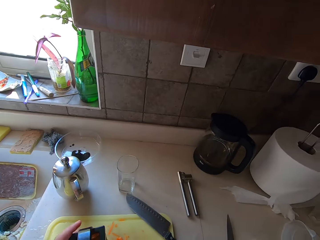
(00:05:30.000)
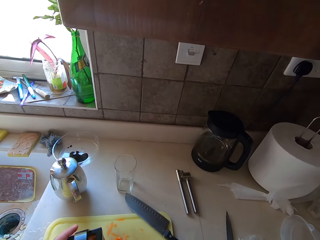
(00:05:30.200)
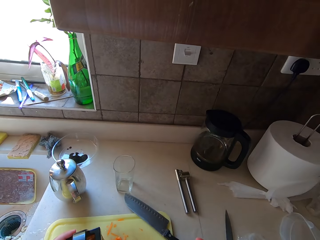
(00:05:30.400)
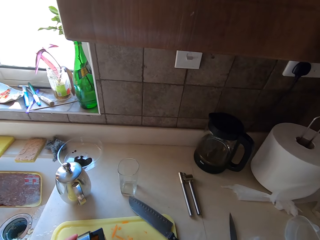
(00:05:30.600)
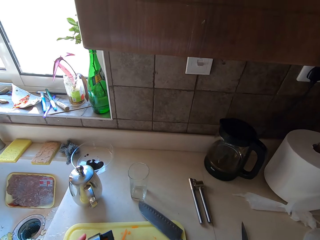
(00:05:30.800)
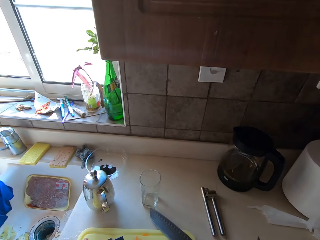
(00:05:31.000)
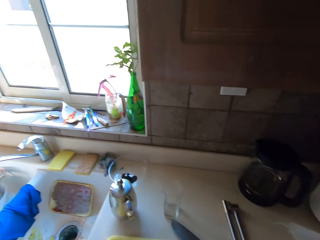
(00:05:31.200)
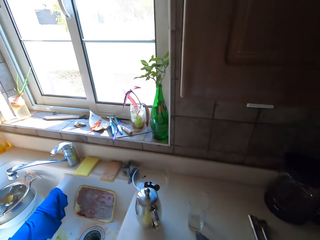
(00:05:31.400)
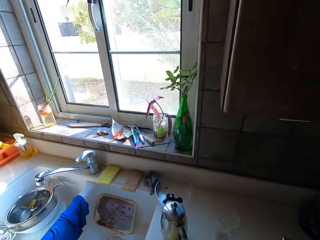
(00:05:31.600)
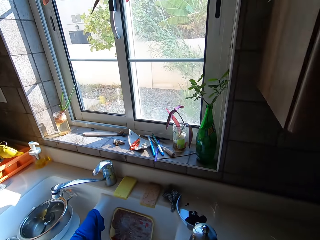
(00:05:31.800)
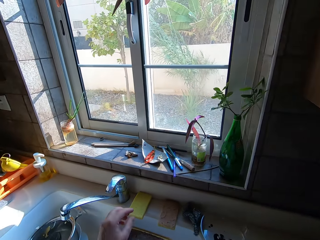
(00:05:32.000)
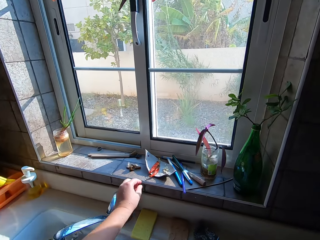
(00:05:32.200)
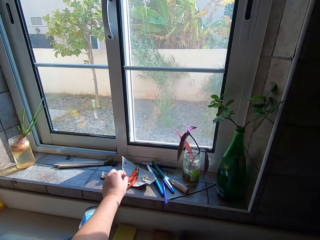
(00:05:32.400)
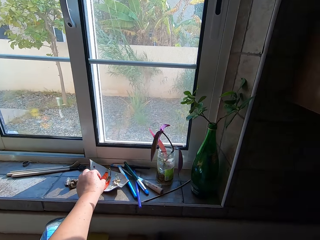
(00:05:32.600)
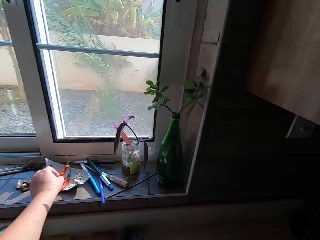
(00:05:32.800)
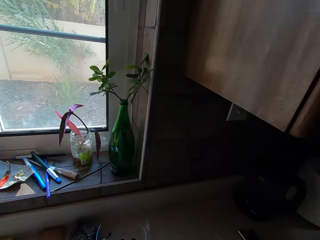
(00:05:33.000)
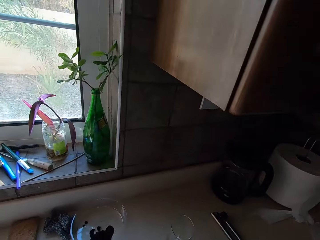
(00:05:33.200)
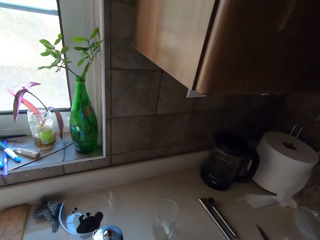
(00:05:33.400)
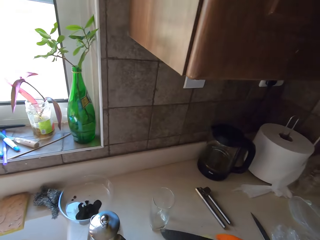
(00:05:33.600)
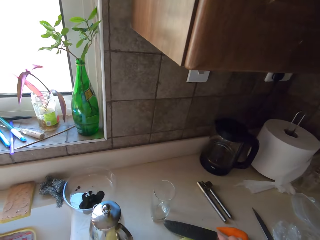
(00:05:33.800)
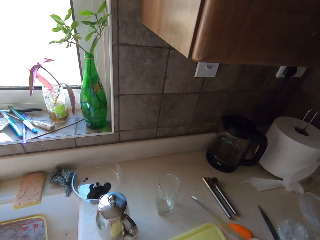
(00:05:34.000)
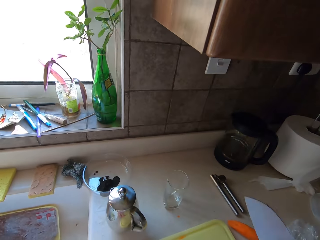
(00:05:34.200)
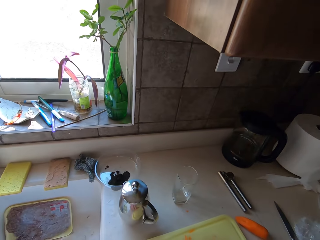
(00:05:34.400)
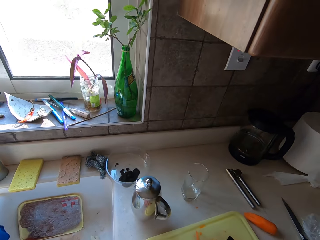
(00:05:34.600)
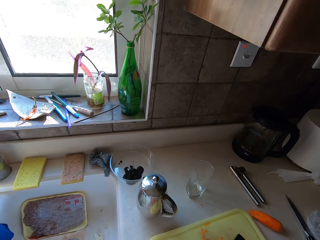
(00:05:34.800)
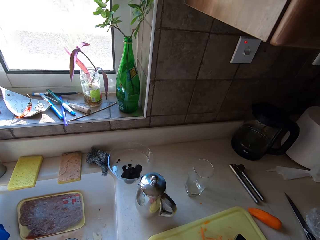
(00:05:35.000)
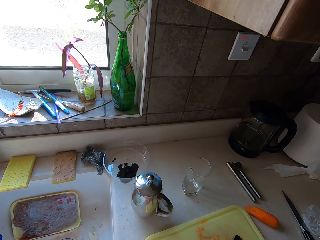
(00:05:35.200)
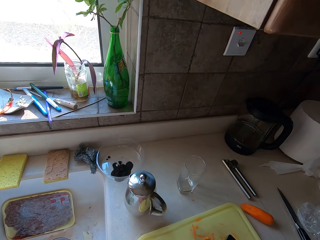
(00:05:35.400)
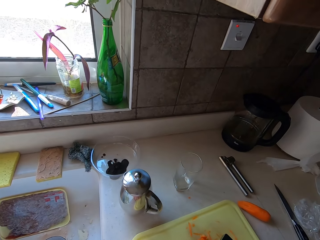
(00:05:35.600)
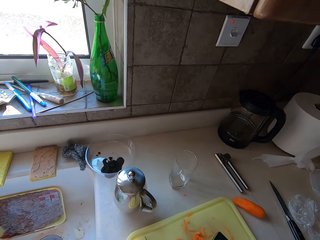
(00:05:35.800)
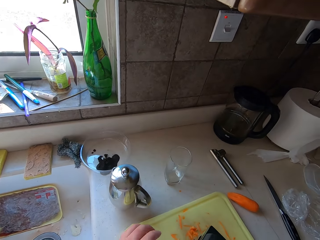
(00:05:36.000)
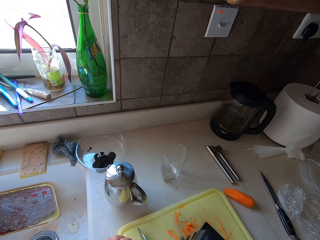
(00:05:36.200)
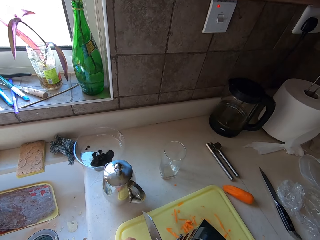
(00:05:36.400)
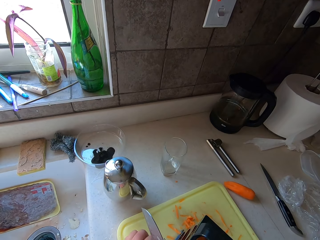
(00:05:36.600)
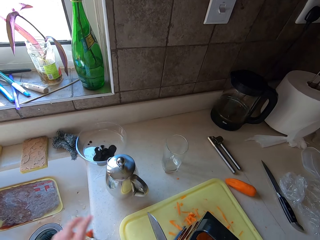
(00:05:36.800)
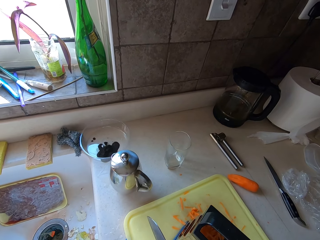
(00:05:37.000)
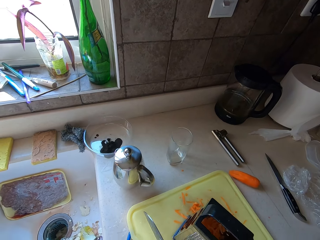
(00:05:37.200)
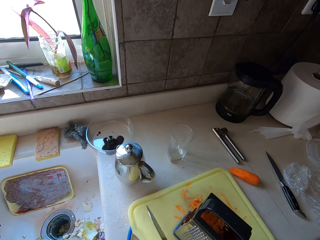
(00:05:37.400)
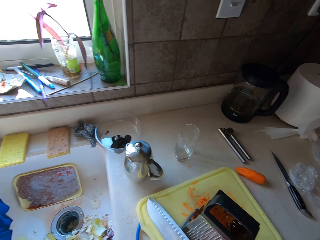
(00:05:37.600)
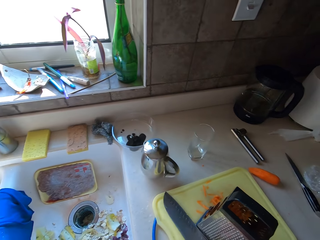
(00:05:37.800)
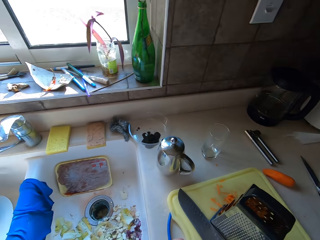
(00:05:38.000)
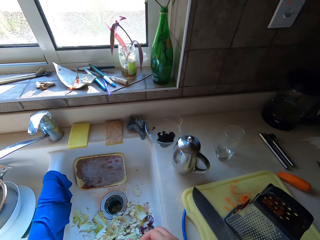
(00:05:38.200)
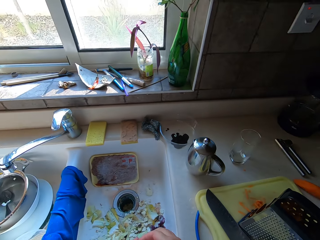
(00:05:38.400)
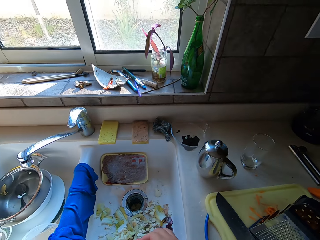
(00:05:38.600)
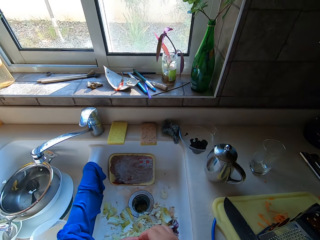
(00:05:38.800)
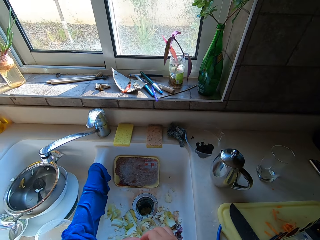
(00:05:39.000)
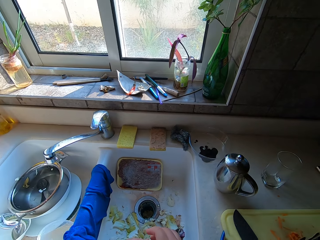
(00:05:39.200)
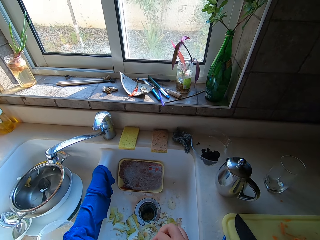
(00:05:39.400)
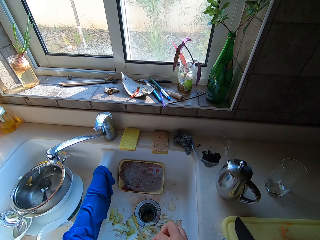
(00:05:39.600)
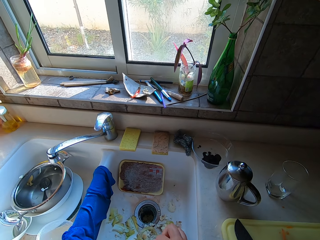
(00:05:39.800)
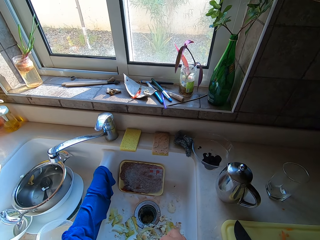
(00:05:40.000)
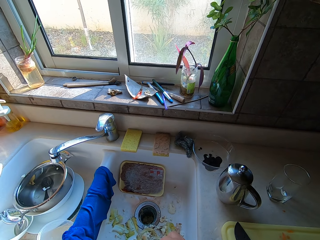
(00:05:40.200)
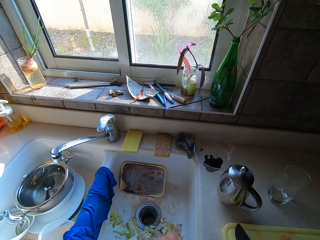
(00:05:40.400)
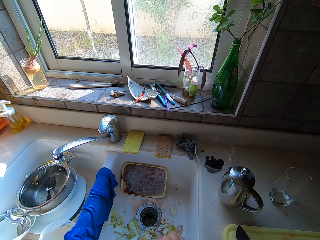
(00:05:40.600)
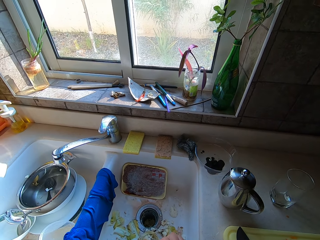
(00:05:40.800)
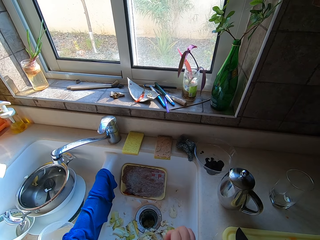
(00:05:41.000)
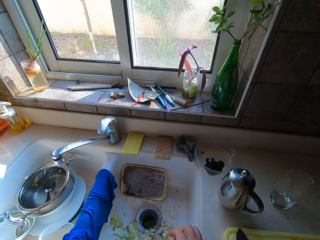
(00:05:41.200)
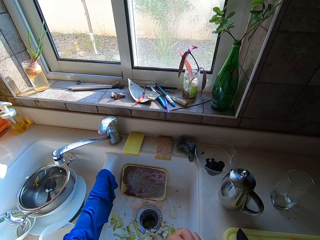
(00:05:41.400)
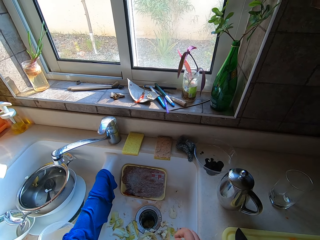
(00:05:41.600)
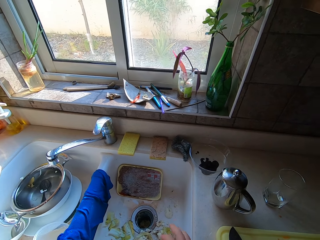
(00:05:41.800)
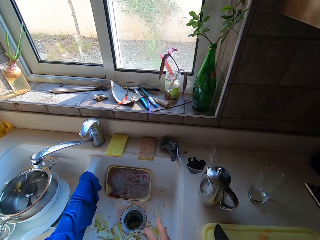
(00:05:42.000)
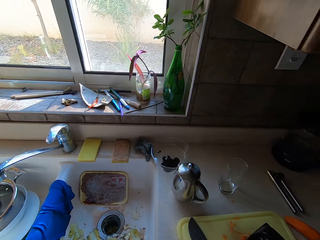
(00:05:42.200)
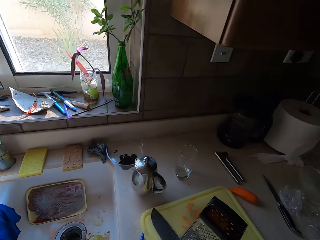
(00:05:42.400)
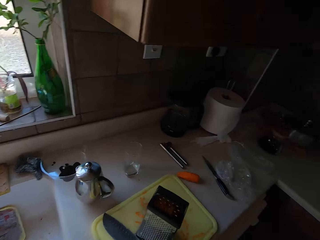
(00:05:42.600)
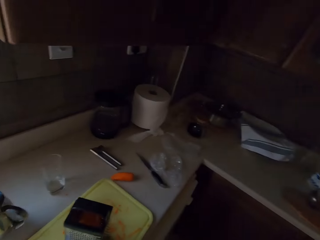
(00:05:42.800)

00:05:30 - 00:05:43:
The camera wearer takes the chili or pepper from the window. They cut the pepper. They remove the unwanted part from the chili.

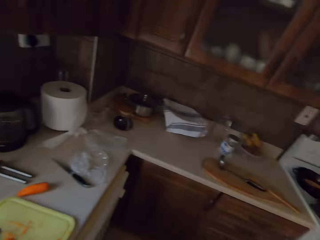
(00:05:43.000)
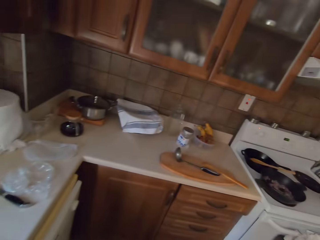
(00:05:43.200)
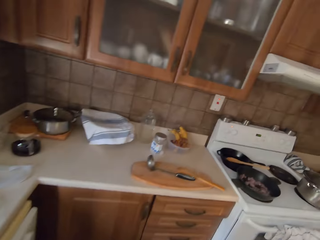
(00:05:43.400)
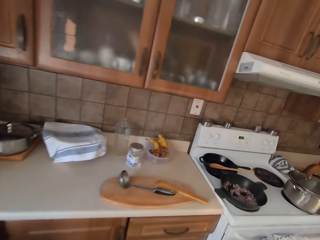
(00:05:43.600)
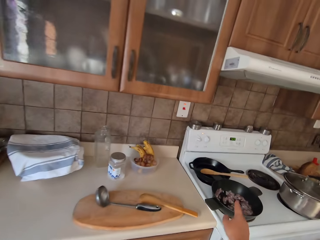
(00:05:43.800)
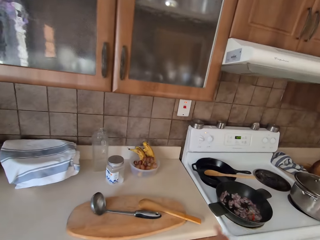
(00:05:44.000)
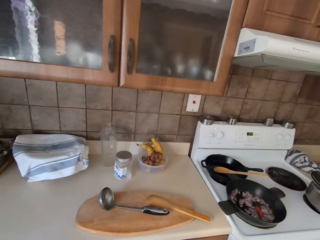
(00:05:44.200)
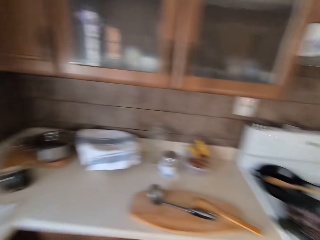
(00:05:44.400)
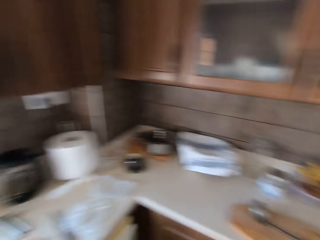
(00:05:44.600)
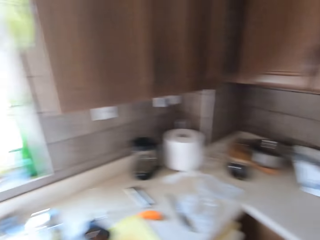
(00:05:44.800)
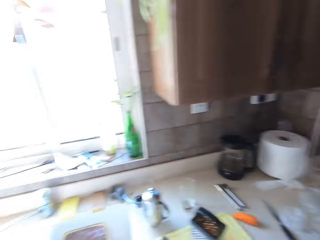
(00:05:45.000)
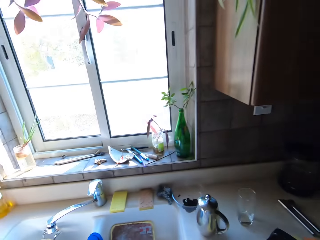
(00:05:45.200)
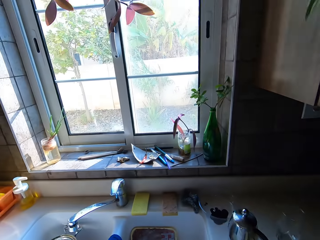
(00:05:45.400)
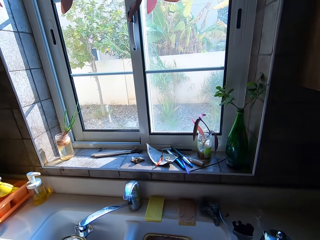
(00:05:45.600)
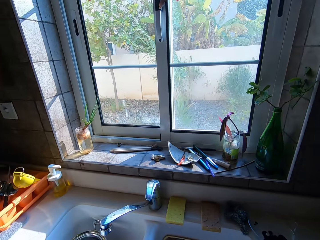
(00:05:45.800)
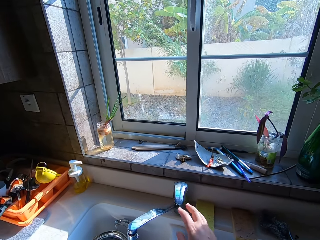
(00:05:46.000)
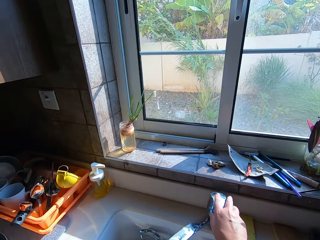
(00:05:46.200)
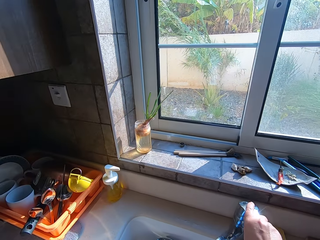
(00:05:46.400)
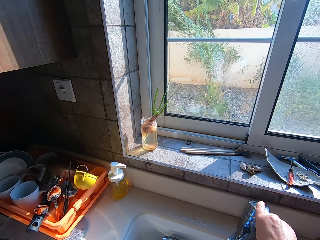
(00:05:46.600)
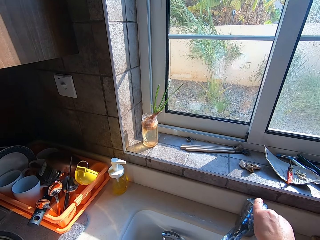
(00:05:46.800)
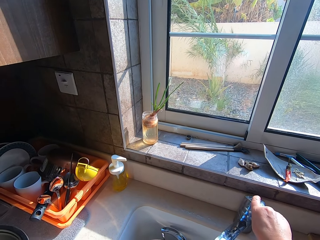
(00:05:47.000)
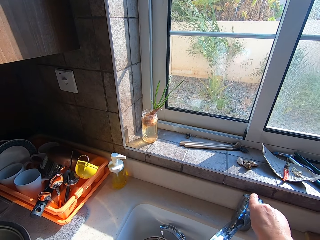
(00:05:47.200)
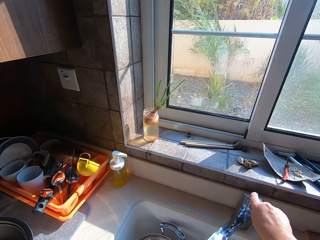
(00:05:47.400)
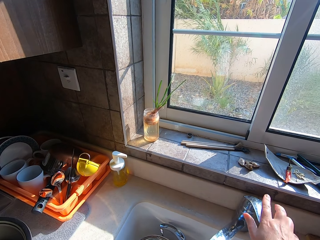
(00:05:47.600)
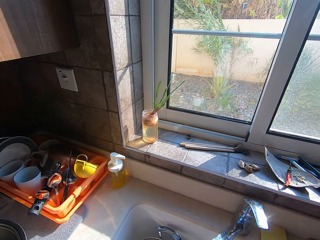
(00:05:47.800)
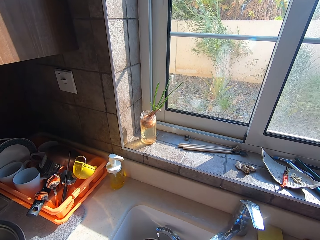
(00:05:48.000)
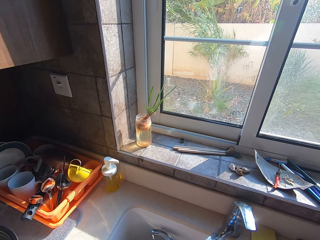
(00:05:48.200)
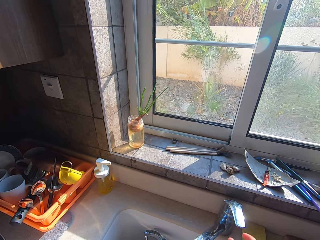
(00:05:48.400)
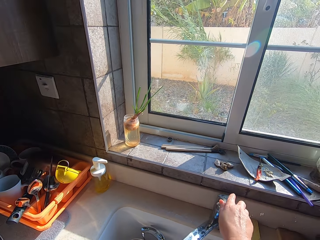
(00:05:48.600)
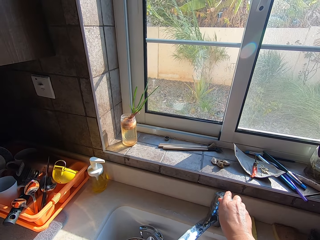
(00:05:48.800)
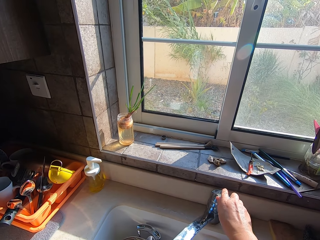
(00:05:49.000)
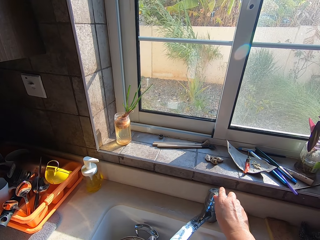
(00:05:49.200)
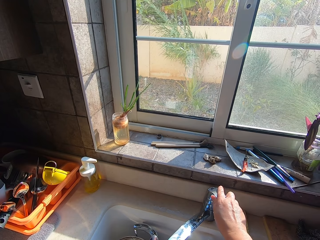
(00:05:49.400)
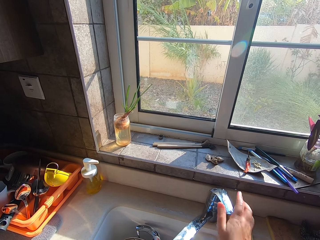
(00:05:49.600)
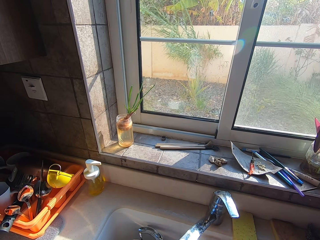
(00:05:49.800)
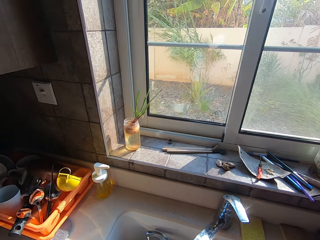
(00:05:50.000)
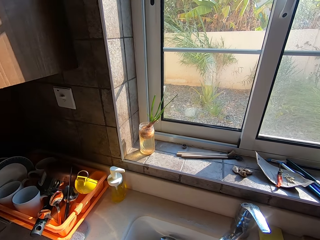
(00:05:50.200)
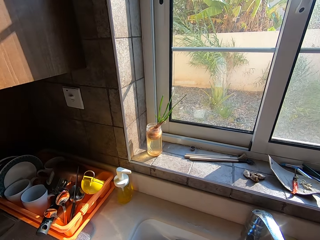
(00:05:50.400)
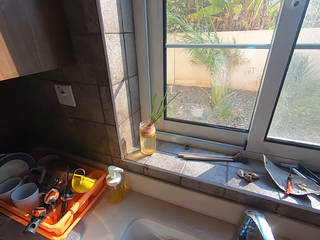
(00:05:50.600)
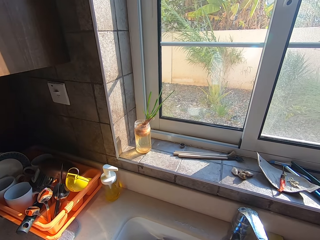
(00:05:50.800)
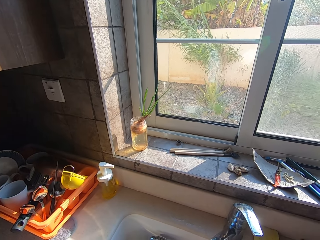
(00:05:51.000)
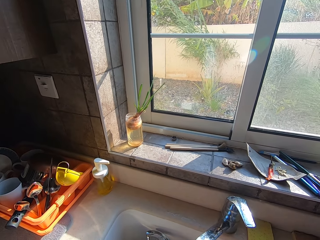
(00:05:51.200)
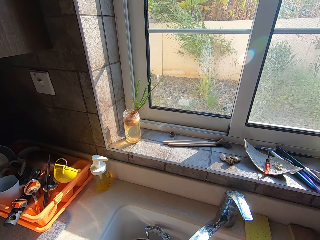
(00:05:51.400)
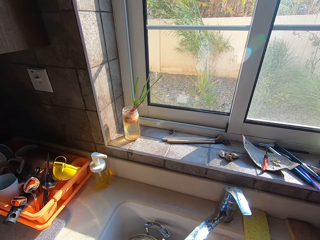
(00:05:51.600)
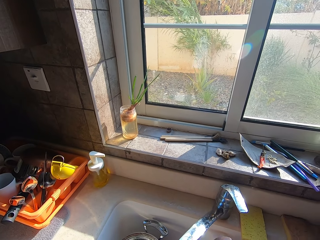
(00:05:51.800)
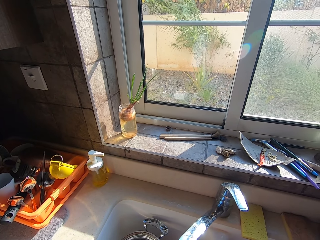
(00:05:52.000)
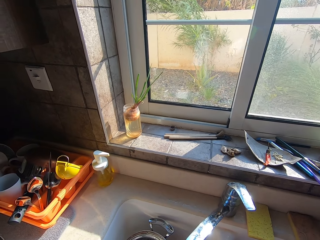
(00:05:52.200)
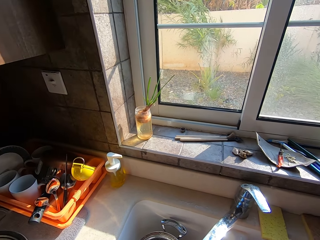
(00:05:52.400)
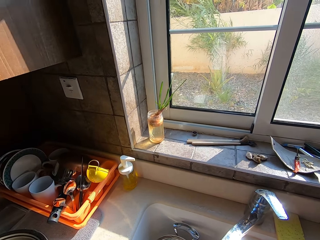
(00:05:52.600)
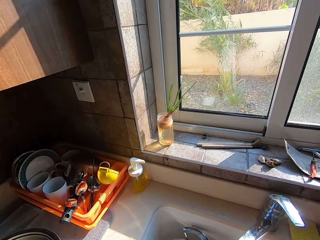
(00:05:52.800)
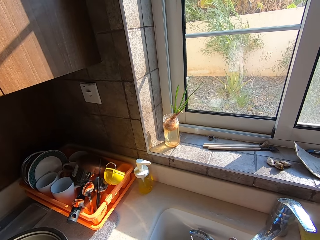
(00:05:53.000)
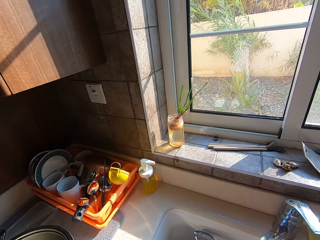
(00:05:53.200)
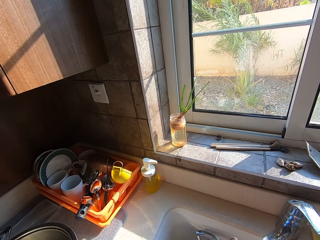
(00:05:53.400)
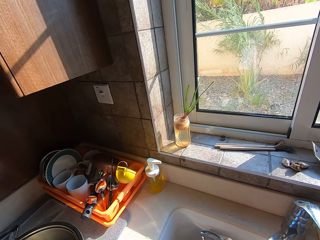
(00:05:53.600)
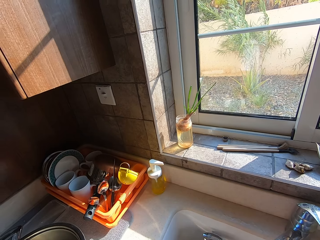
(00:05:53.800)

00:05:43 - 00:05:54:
The camera wearer puts the chili in the pot with onions. They open the water tap. They wash the spoon.
